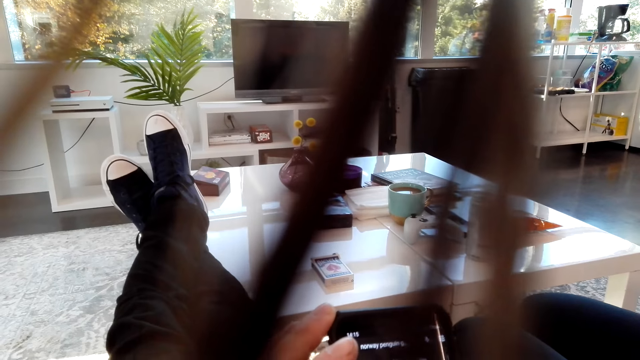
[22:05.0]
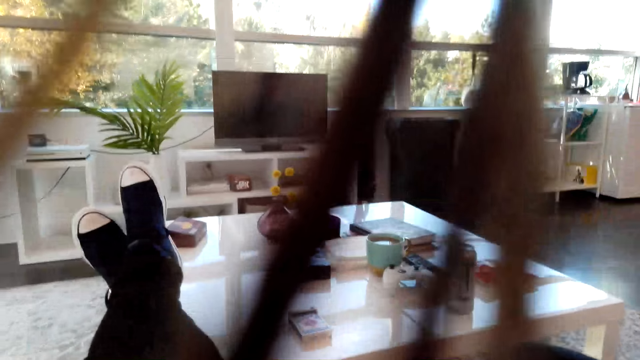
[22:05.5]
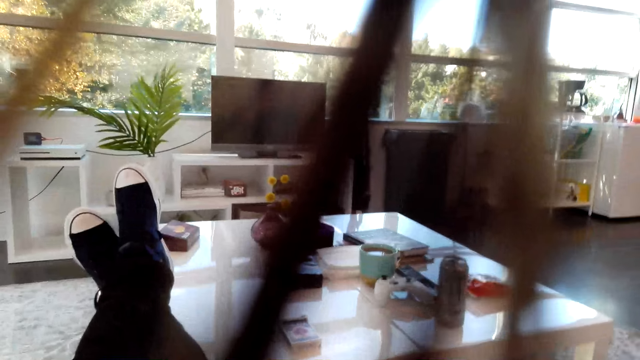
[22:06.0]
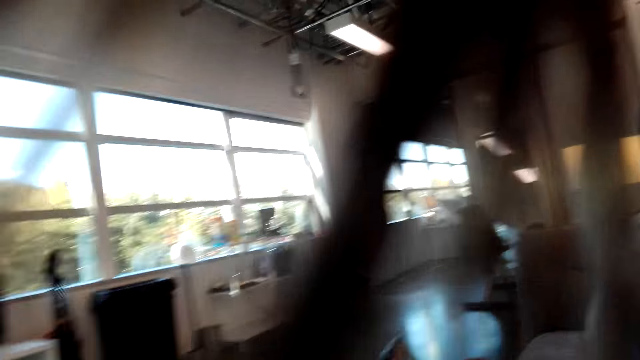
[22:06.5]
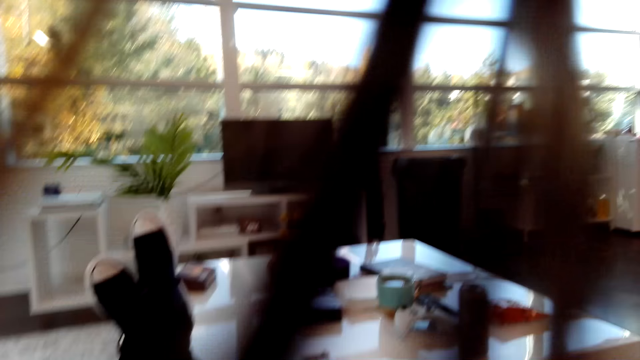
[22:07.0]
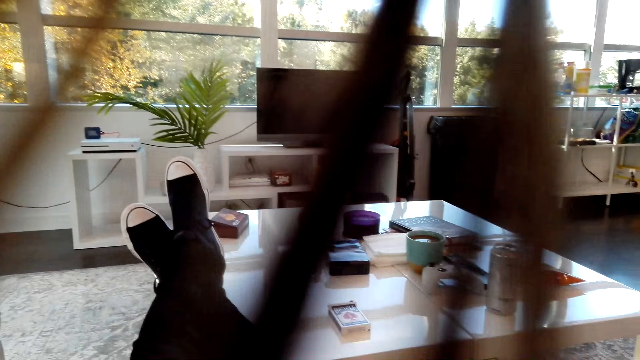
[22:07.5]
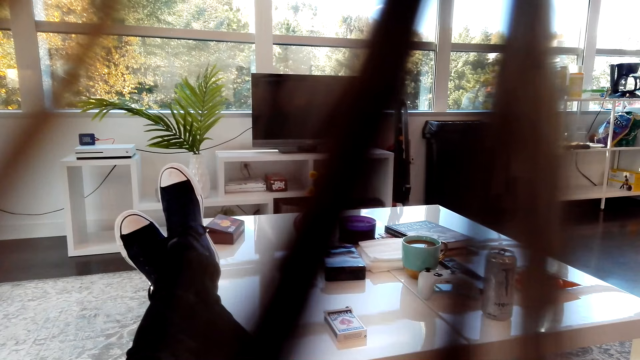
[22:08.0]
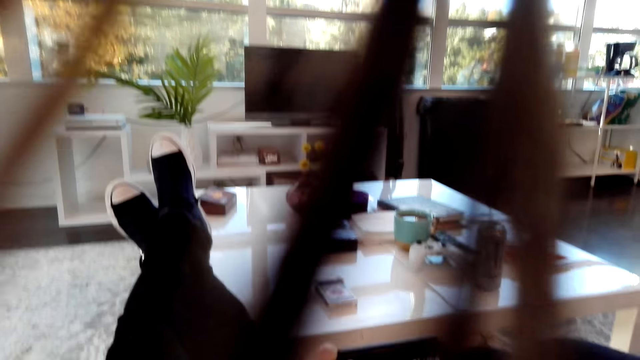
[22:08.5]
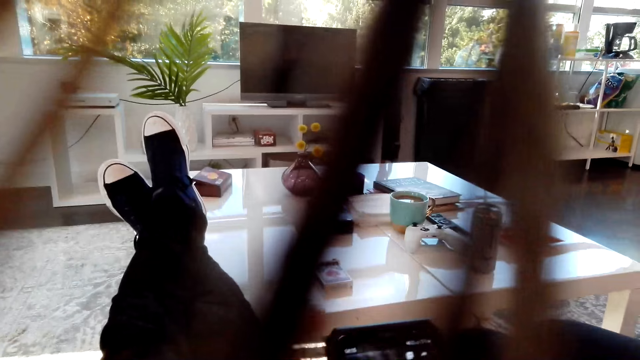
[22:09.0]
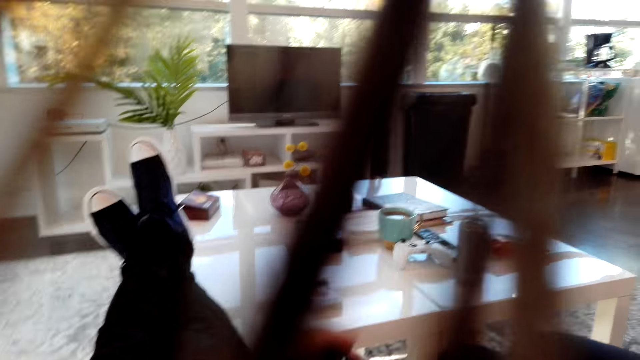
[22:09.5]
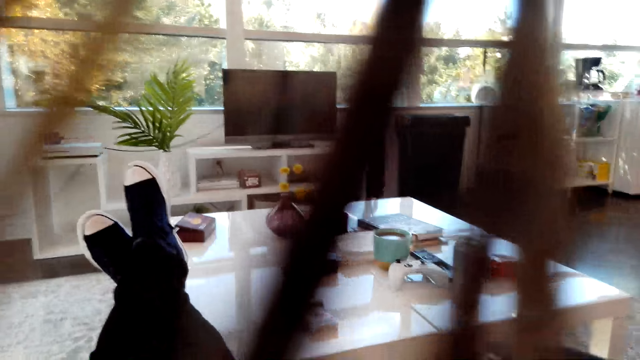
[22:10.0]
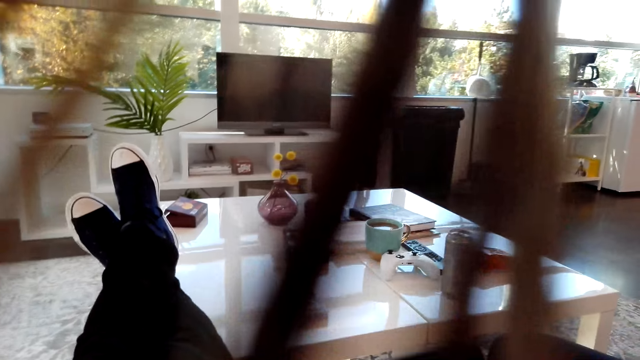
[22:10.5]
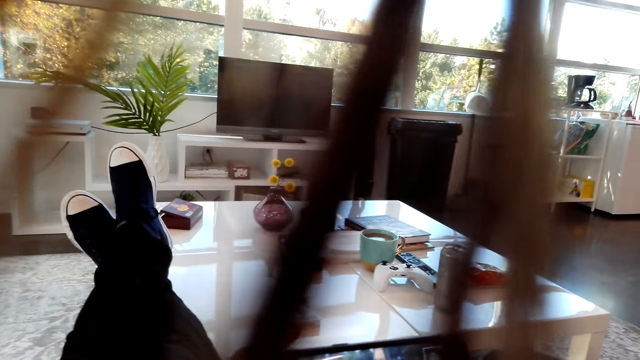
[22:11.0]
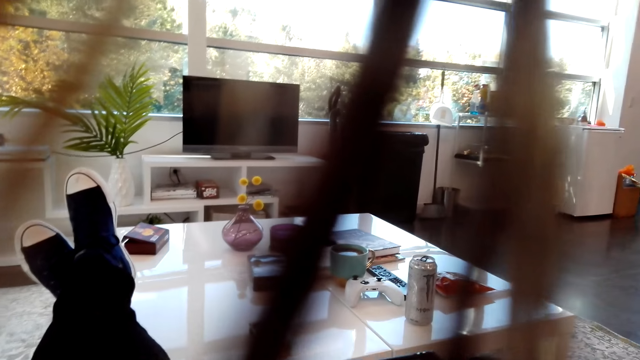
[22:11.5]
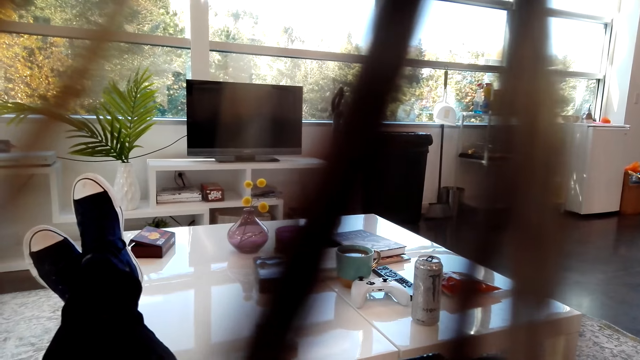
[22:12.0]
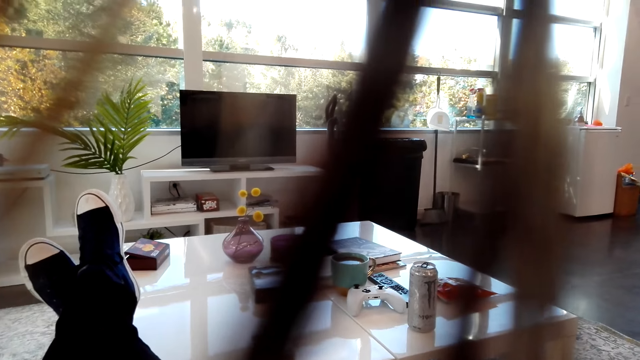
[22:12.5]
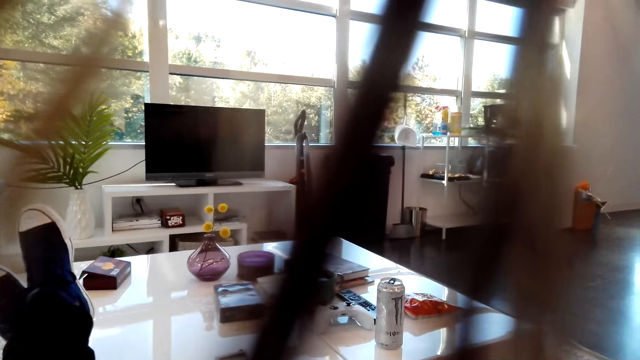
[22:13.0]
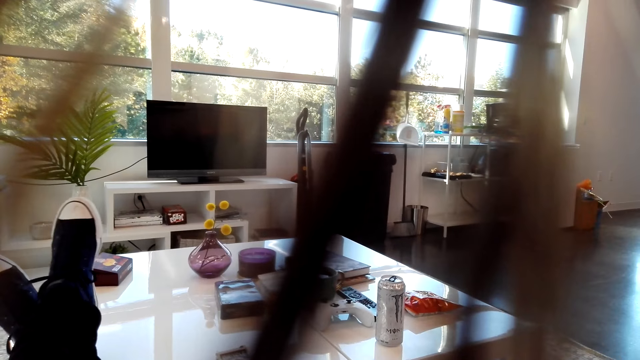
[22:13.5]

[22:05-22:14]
The camera wearer looks around. They turn the phone. They operate the phone.

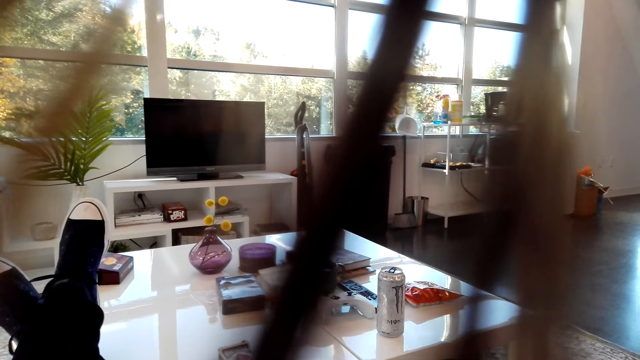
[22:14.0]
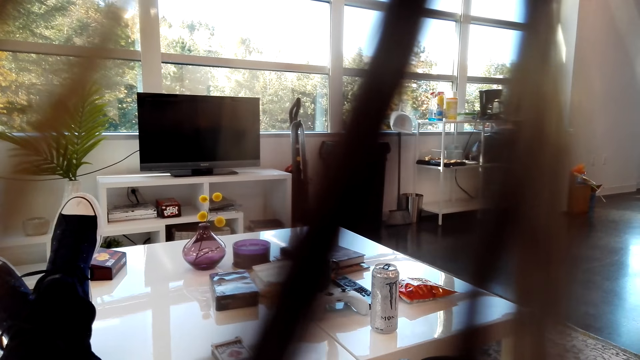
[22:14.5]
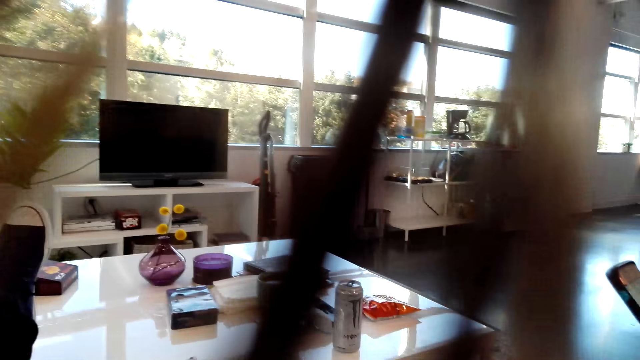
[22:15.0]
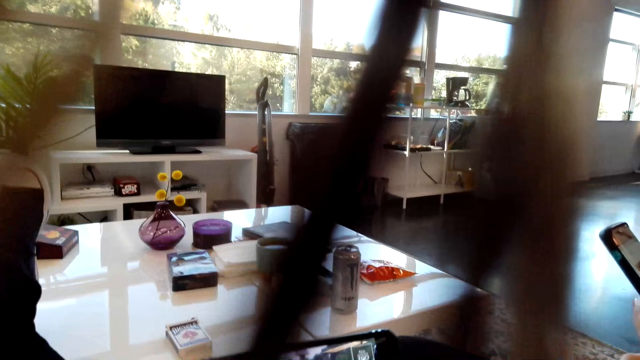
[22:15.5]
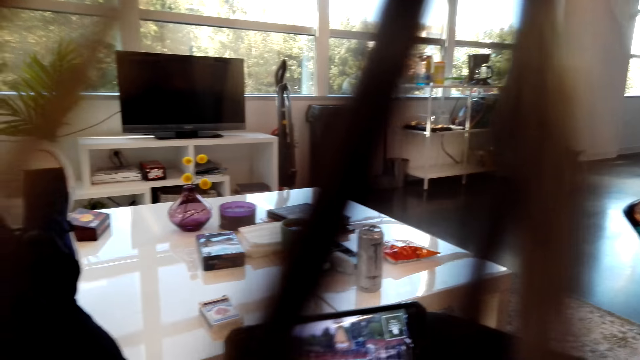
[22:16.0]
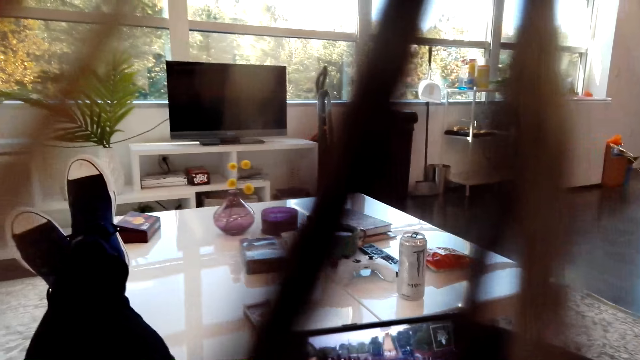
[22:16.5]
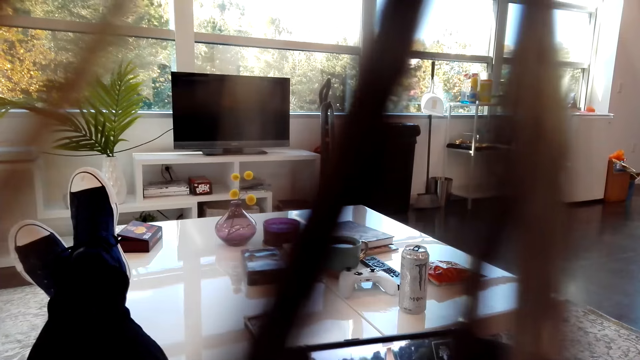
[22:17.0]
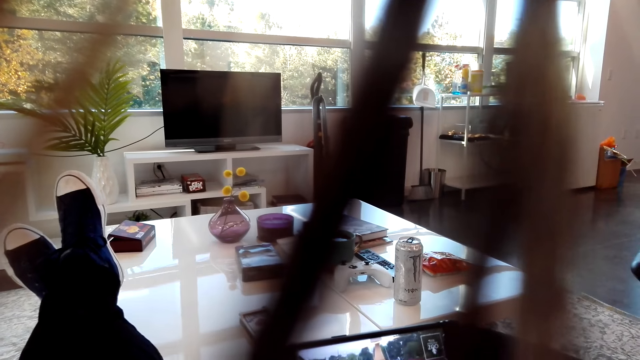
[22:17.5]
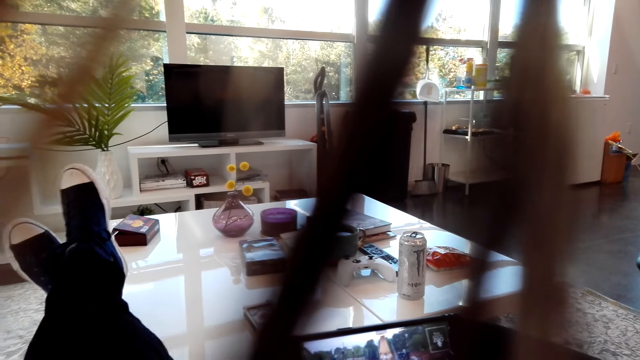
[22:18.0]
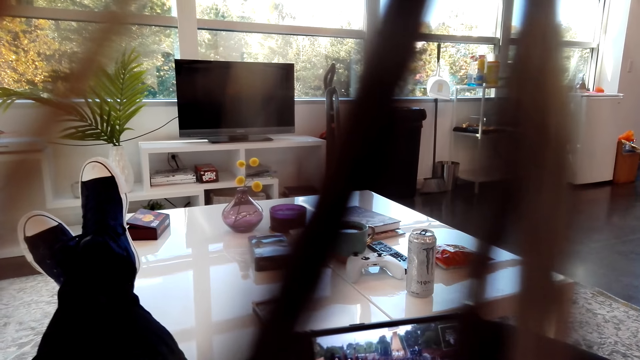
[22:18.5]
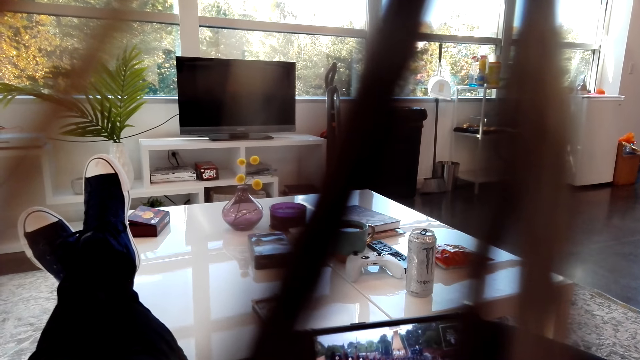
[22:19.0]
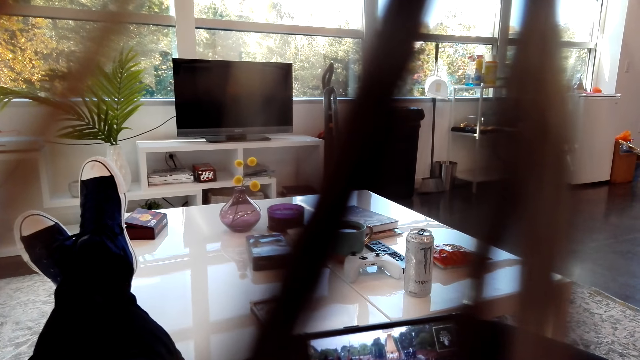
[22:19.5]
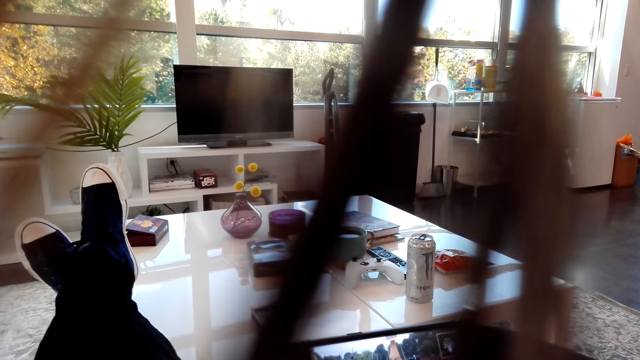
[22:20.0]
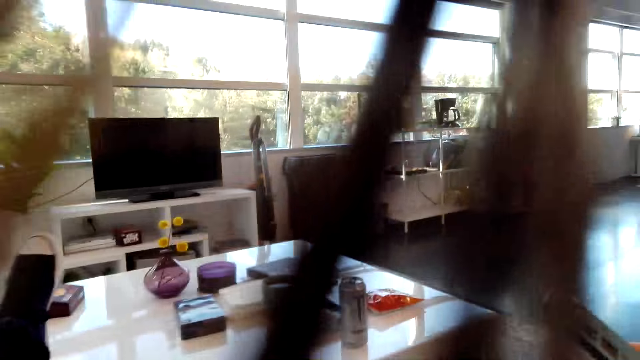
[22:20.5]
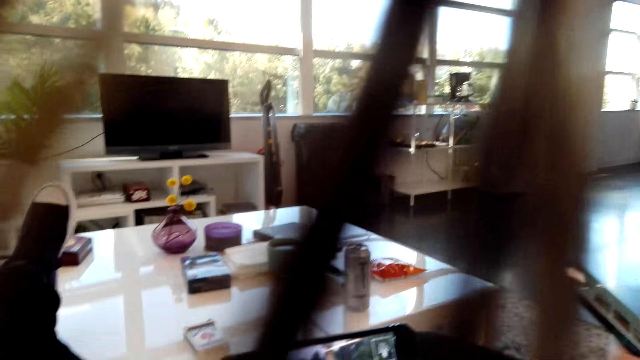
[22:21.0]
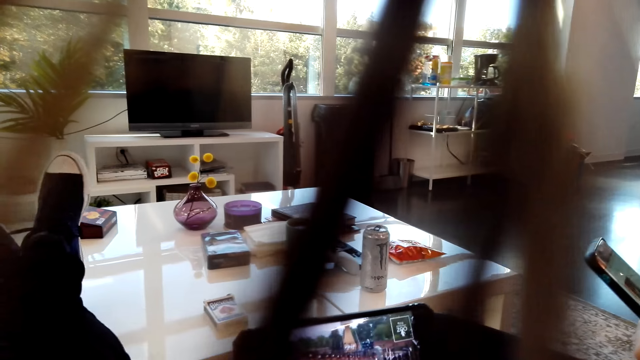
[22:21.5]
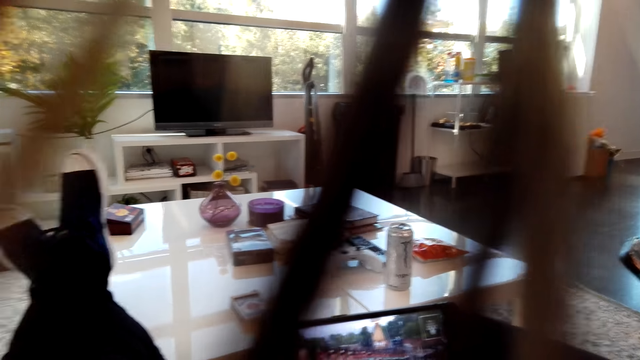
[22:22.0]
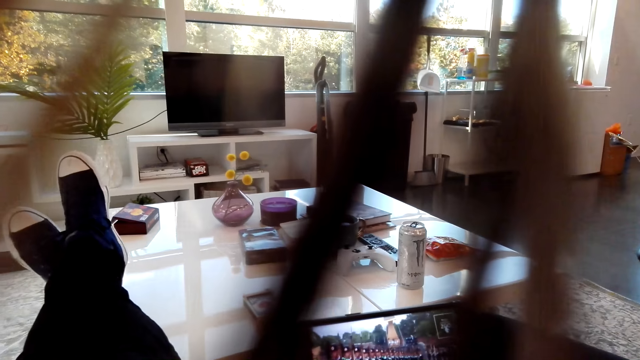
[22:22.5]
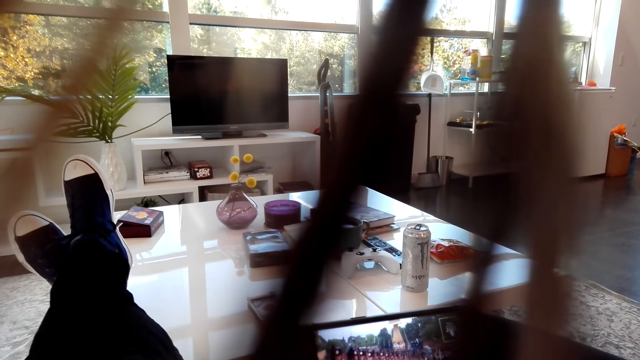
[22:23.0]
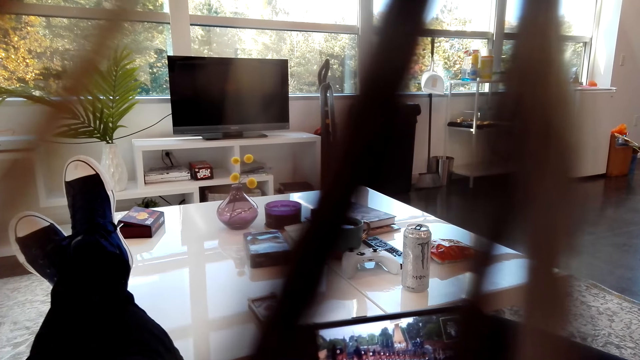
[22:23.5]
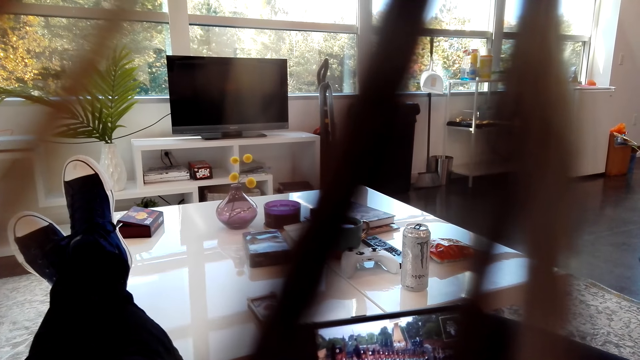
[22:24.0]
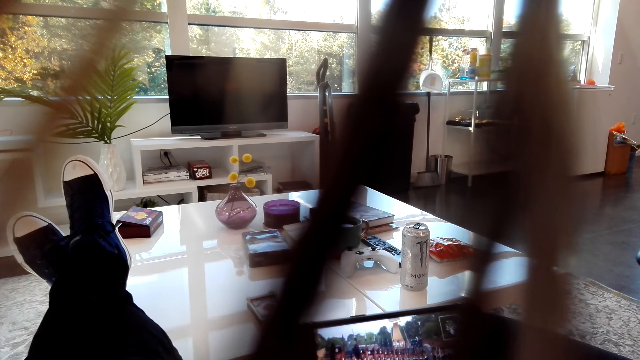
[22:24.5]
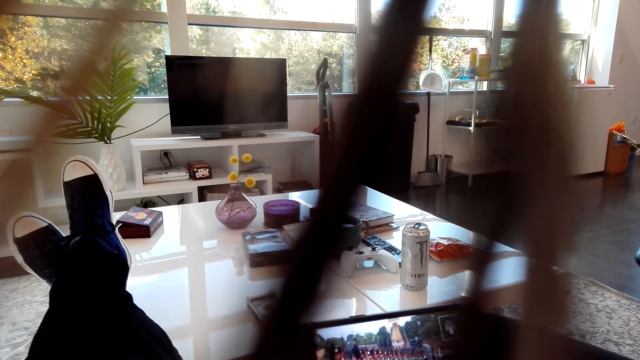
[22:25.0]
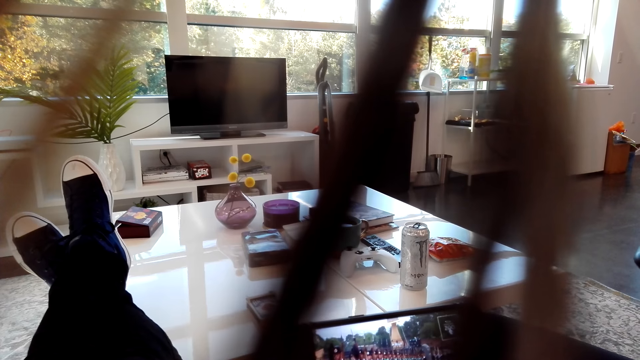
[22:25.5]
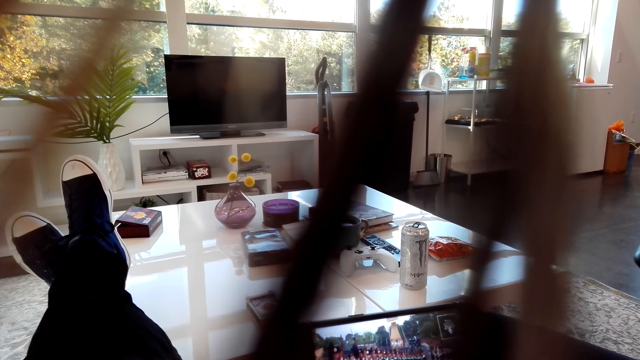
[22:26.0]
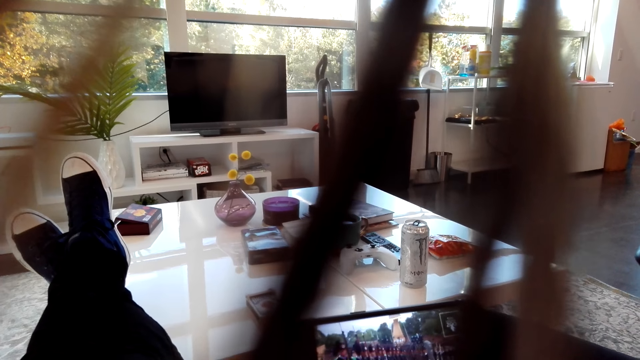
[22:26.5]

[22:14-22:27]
The camera wearer watches a video on the phone. They move the legs.
